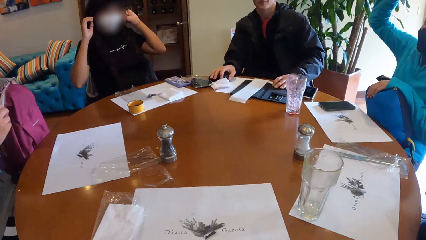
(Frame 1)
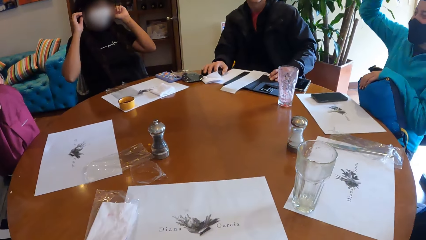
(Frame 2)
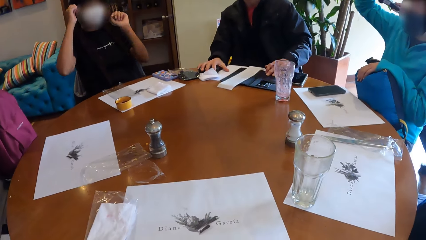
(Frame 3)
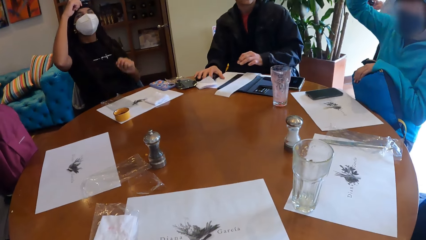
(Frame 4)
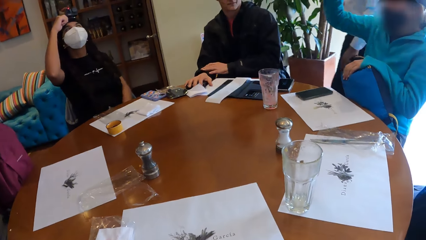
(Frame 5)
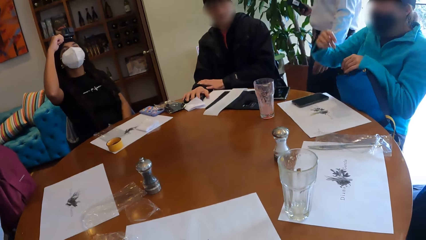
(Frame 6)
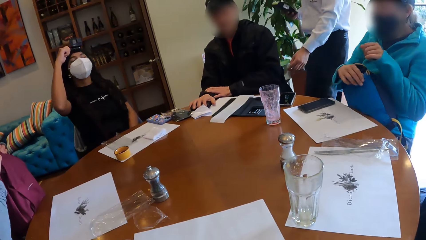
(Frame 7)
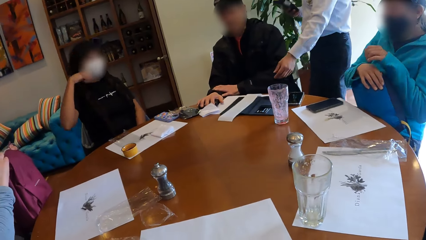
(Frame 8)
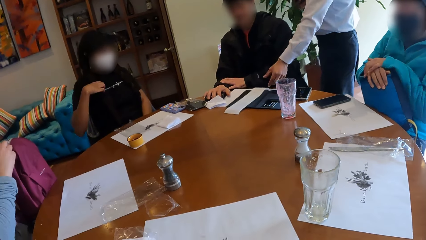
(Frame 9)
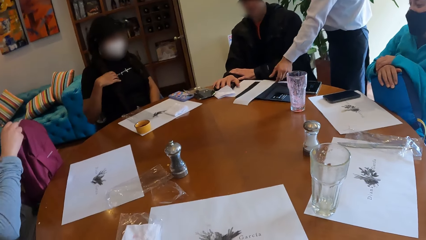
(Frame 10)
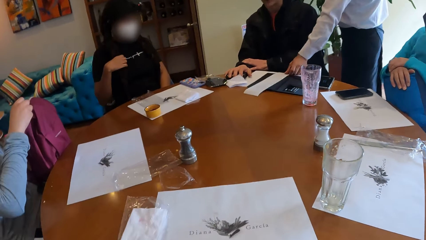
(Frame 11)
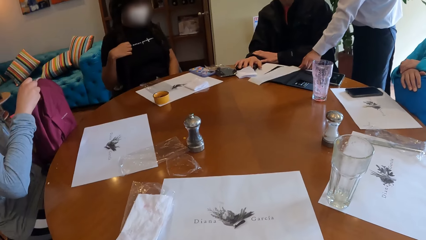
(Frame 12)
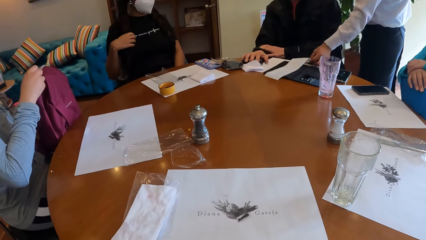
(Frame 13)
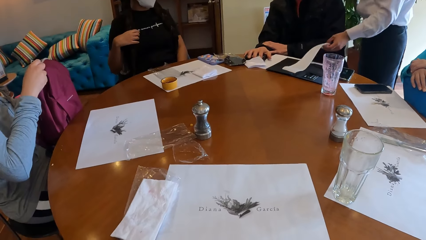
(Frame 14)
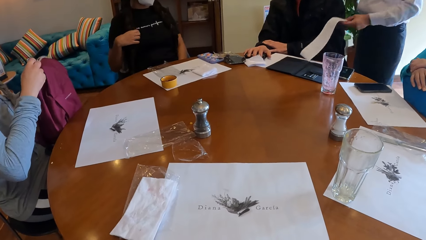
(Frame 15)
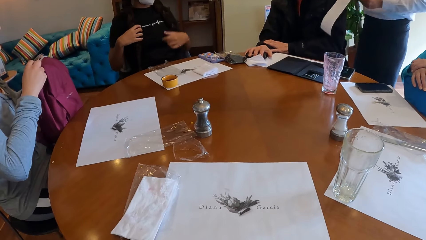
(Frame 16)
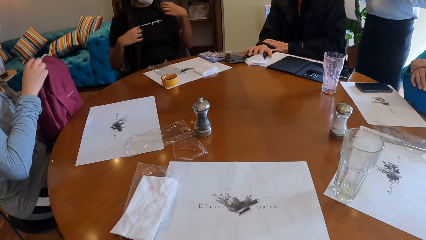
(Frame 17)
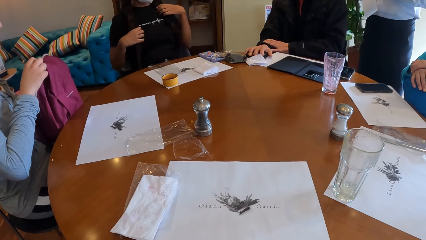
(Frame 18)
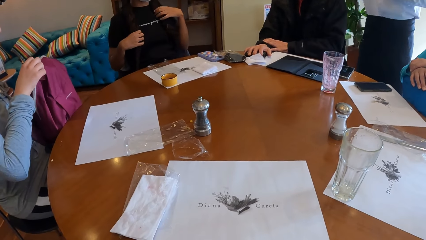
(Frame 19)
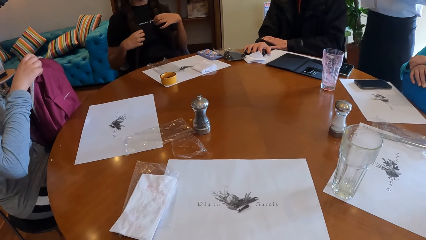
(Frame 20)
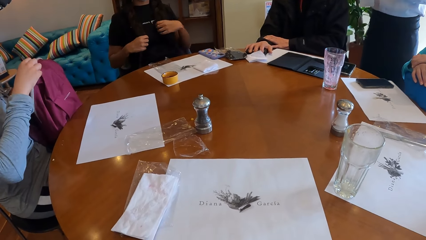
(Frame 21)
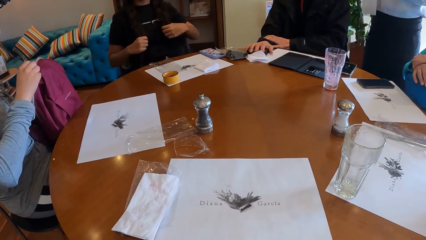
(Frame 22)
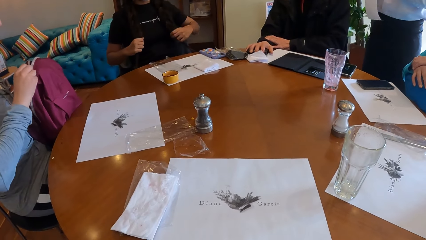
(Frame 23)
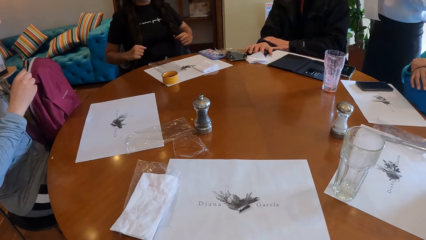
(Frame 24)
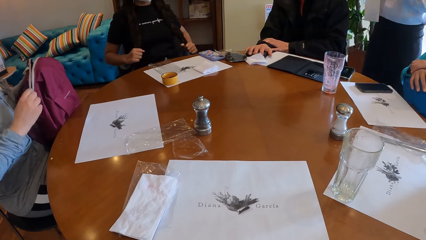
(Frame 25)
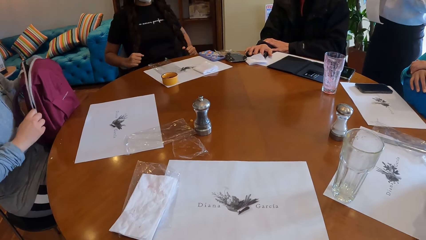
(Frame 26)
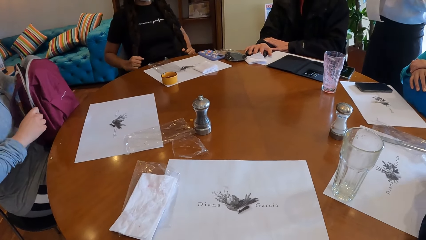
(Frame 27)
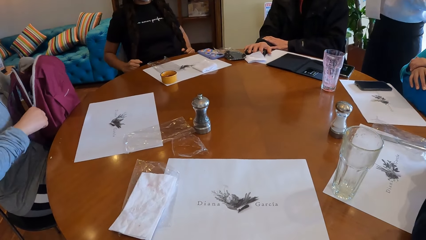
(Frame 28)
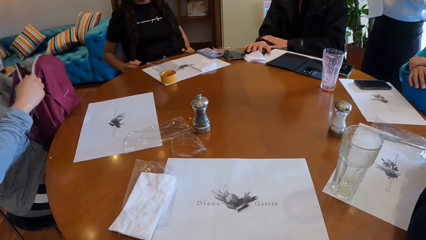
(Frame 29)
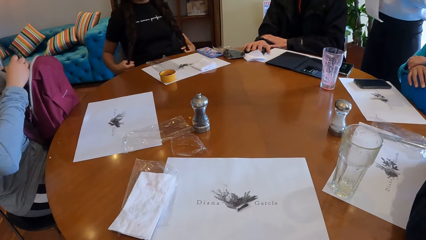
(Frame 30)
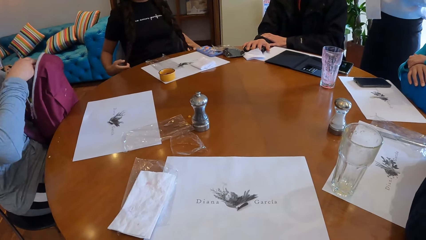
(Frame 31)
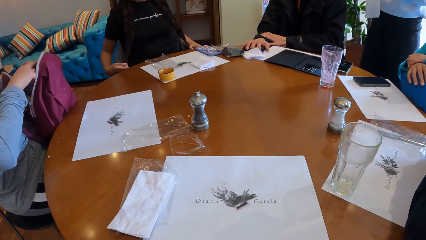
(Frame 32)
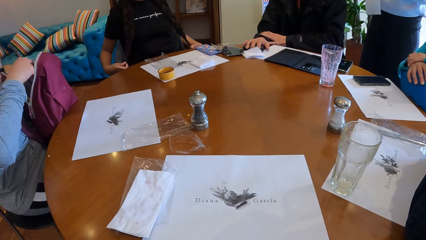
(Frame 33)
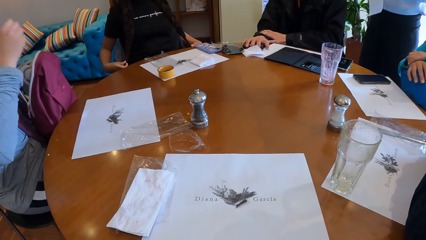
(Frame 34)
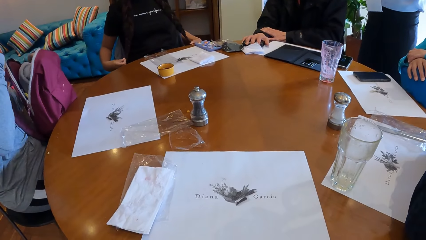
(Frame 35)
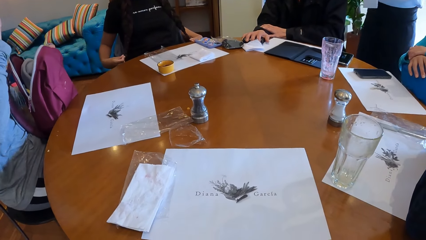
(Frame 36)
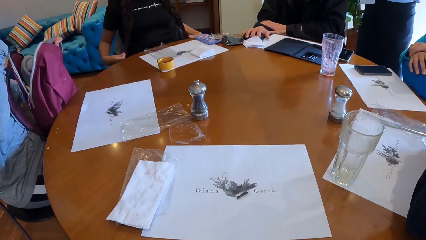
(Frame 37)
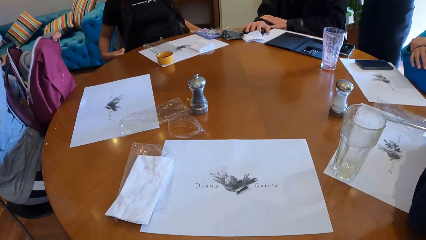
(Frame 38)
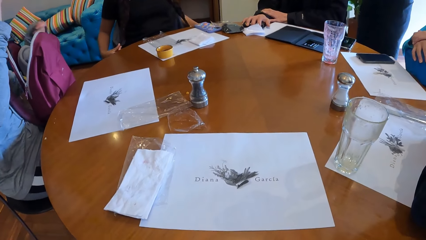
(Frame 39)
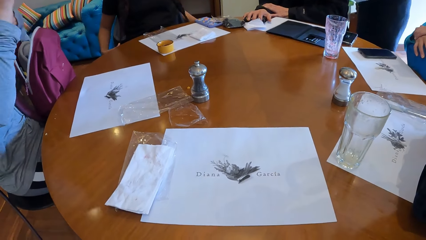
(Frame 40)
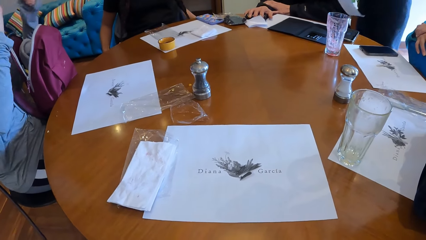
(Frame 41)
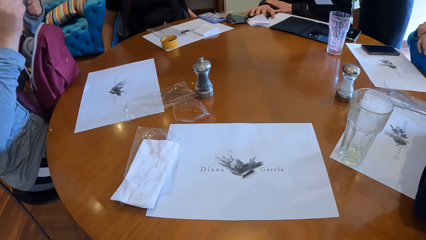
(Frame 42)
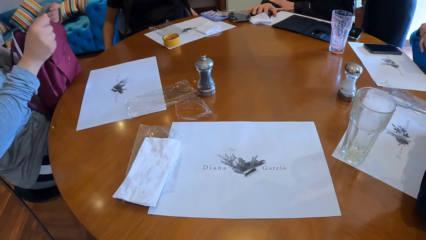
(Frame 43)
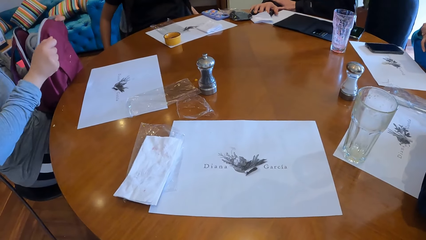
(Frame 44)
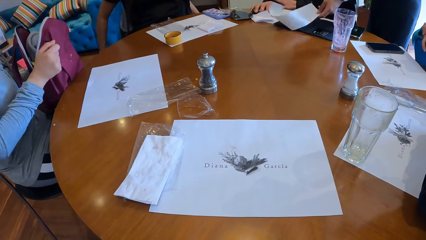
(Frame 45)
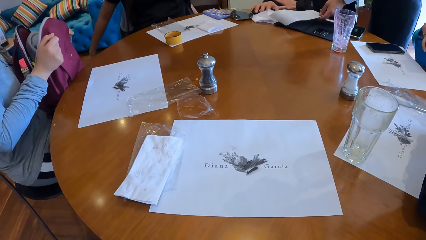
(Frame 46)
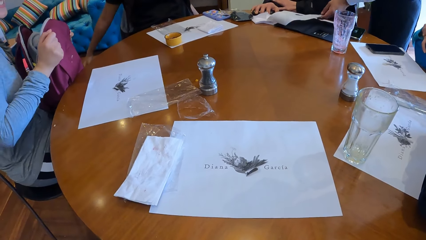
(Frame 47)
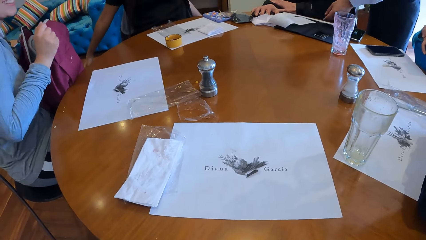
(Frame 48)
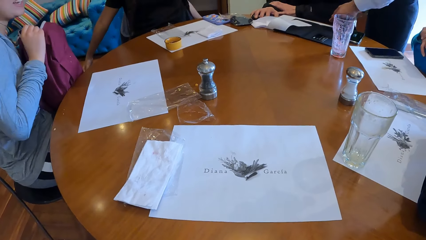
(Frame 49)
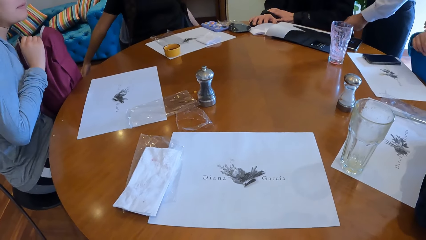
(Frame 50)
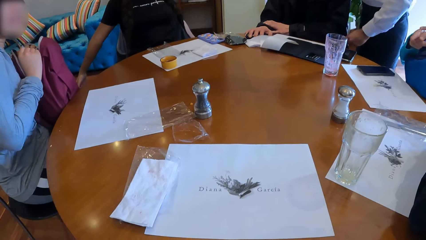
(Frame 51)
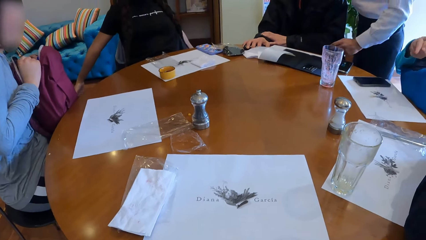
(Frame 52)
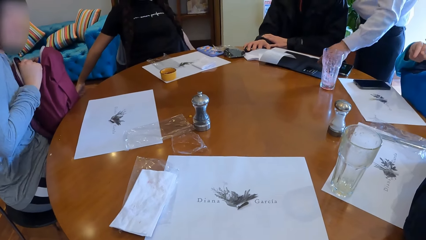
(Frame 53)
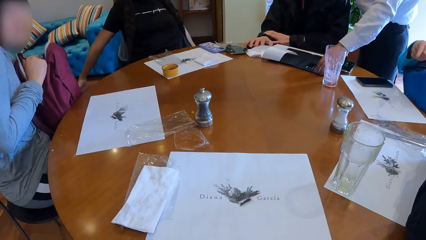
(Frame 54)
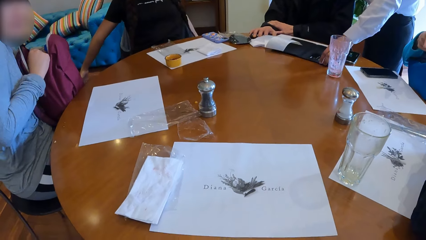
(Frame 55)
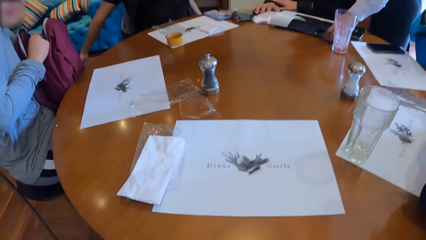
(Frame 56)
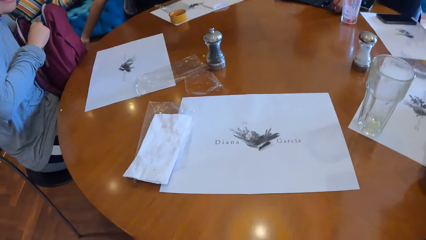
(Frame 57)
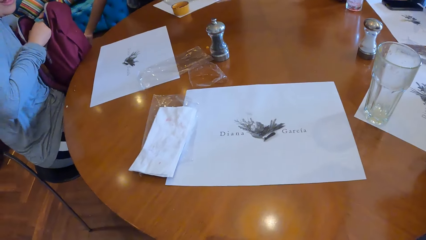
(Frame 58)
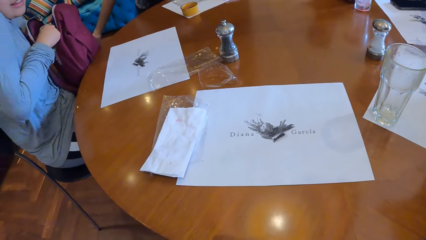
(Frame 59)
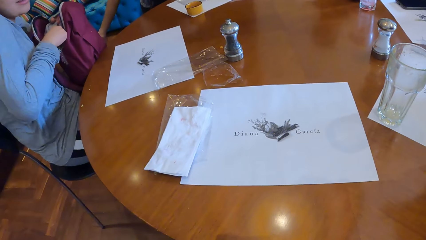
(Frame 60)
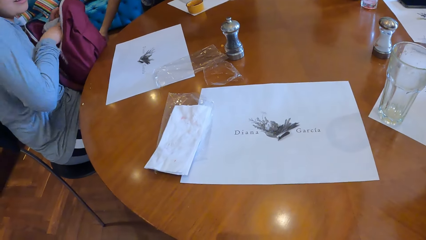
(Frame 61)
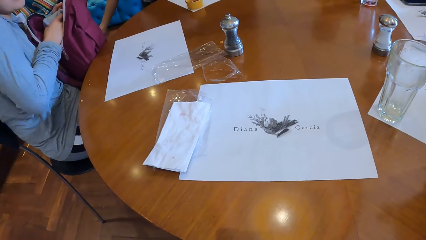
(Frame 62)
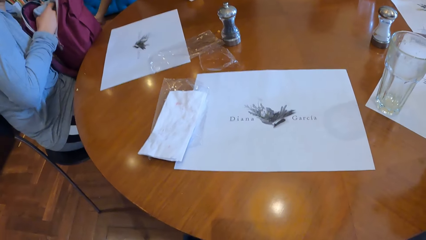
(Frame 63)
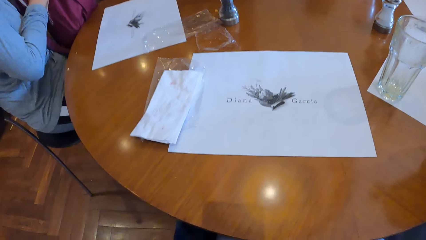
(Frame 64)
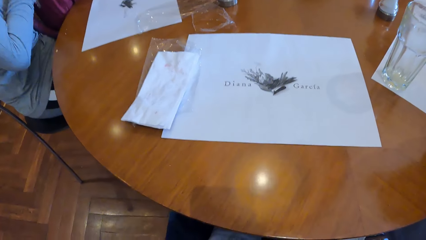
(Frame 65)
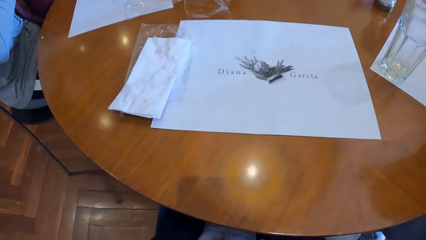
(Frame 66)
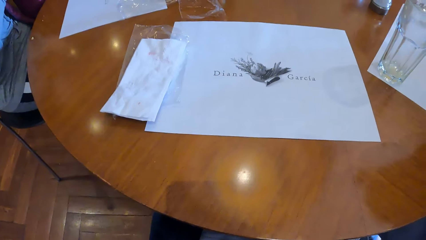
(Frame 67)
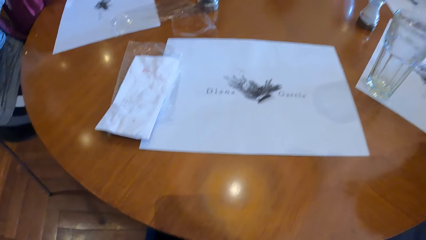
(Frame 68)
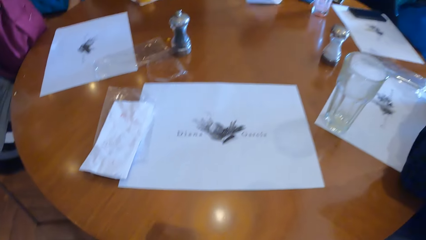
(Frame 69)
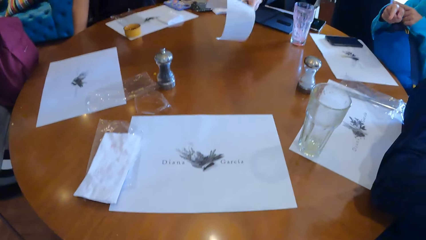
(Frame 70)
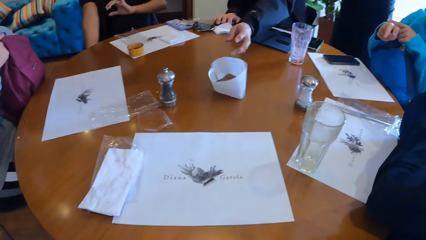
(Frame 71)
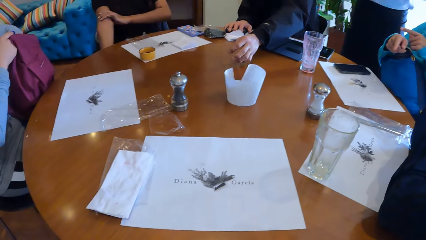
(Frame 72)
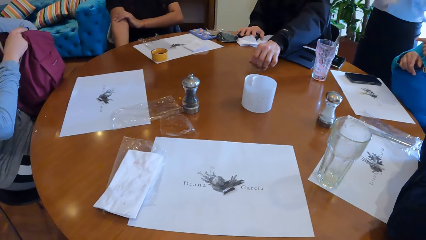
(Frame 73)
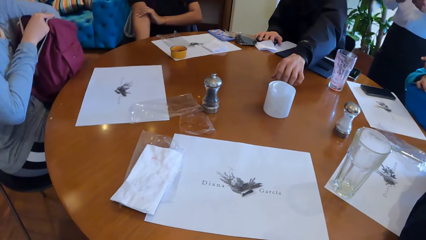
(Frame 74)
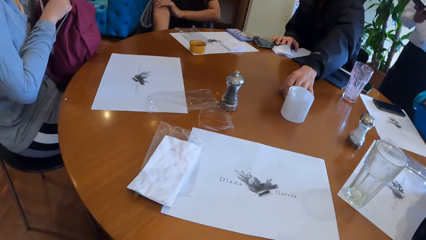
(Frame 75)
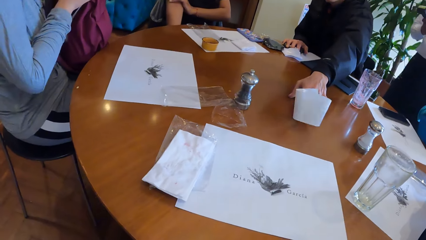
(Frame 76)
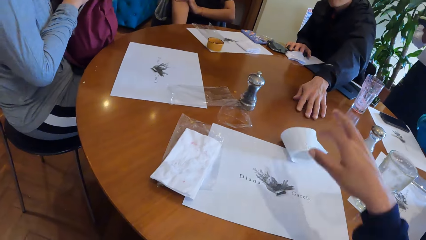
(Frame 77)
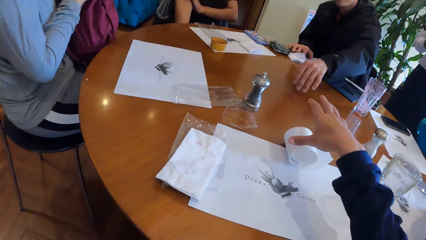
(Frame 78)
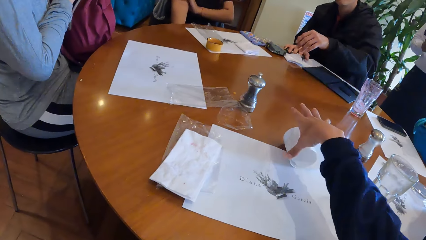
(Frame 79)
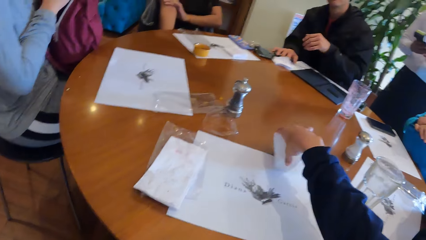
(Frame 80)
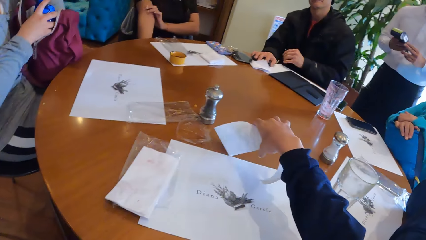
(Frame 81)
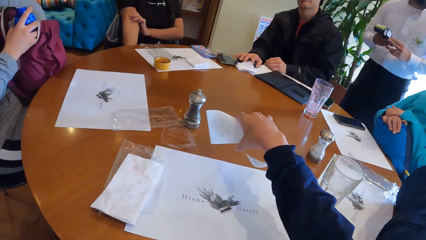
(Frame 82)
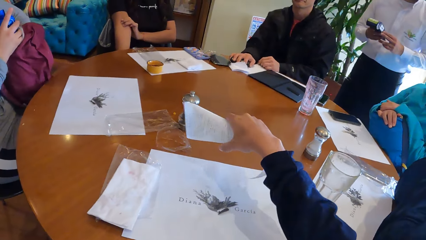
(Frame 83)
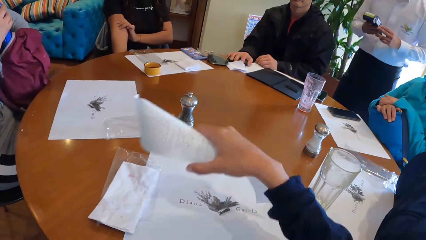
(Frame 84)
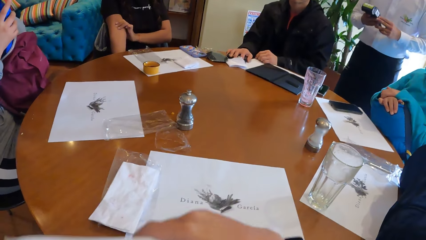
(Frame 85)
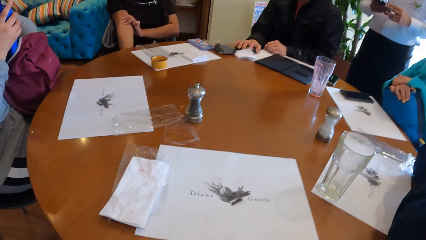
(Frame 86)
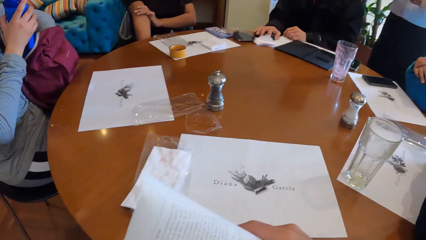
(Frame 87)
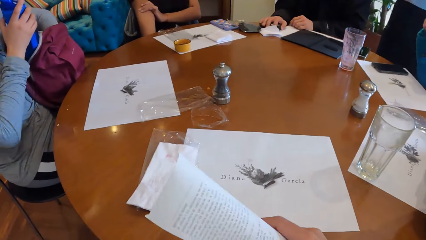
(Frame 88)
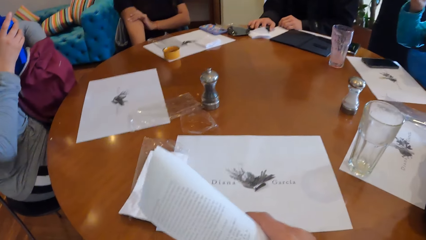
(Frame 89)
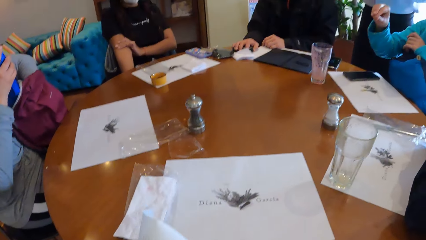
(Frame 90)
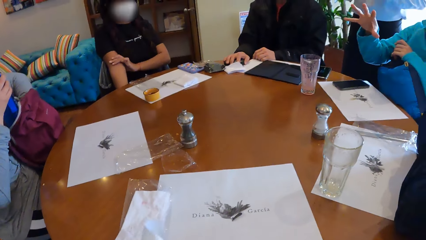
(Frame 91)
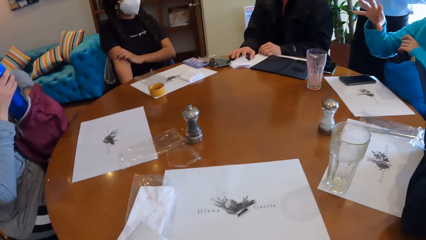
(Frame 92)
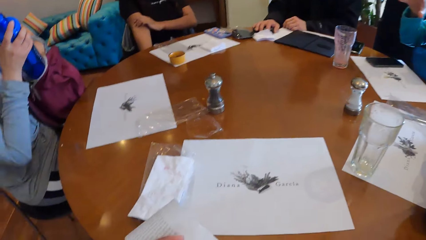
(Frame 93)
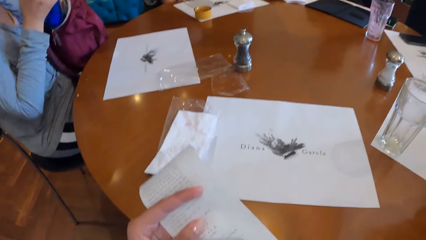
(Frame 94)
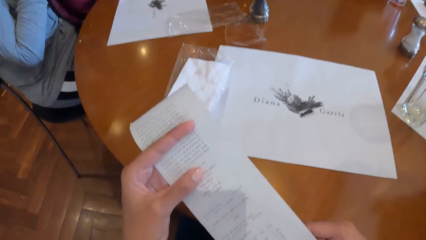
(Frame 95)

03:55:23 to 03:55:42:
A lady pulls a file. A man takes the receipt from the case with his right hand. Another lady touches her hair. A woman opens the bag zip on her lap with her right hand. The man picks up the receipt. The woman moves her hands. The man drops the receipt on the receipt case on the table. Another woman takes the credit card from the receipt case with her right hand. Another man drops the receipt in his left hand on the table. The first lady throws the receipt to the camera wearer. The camera wearer takes the receipt from the table with her right hand.
